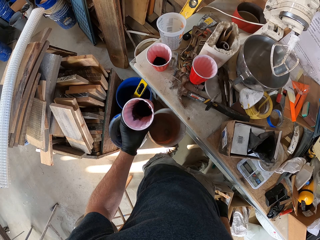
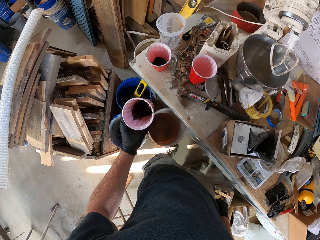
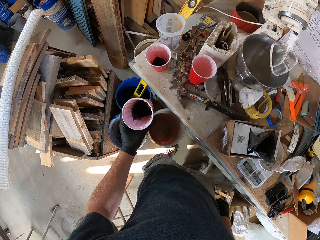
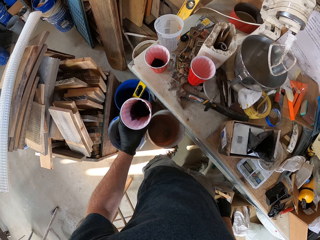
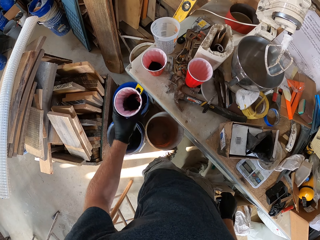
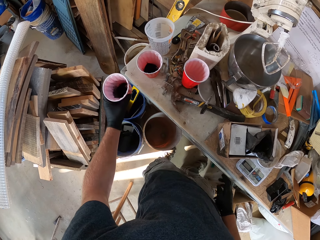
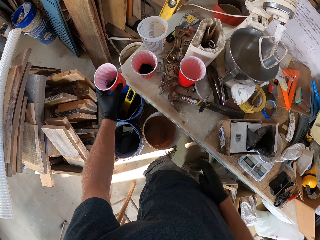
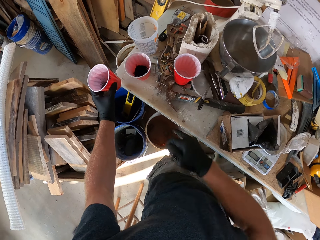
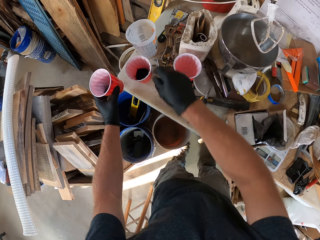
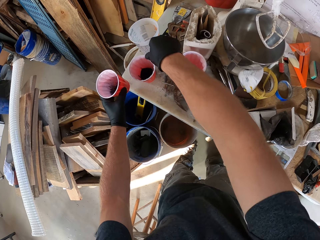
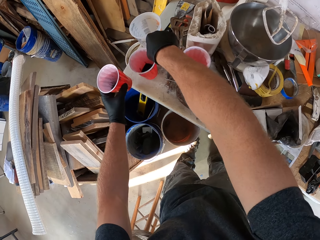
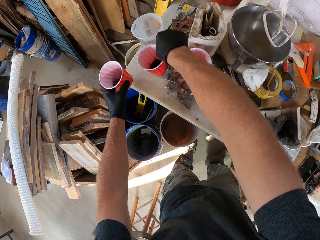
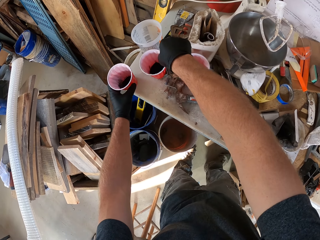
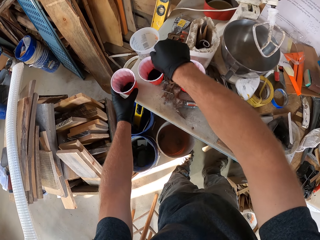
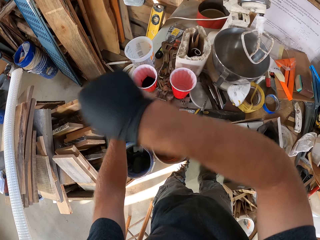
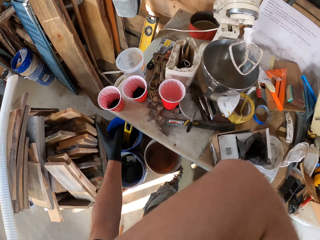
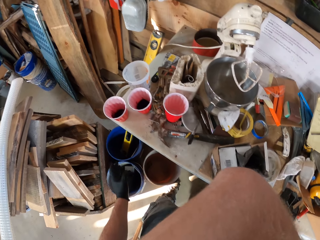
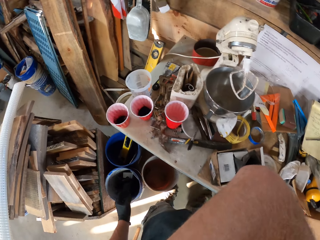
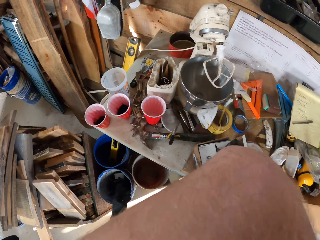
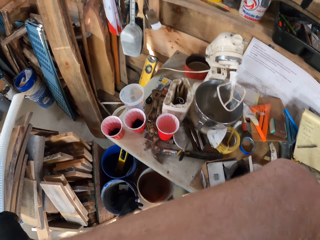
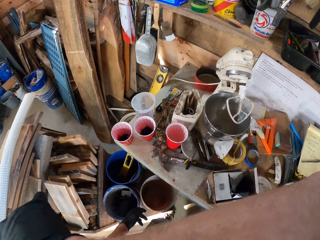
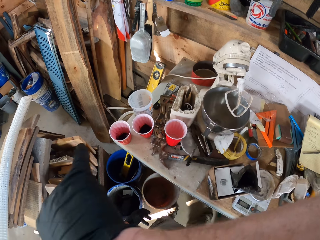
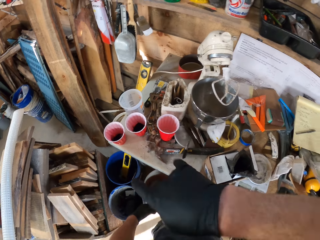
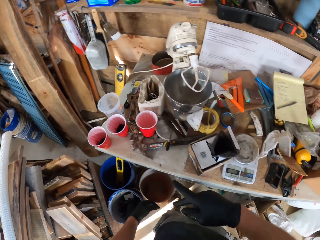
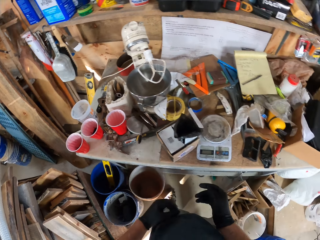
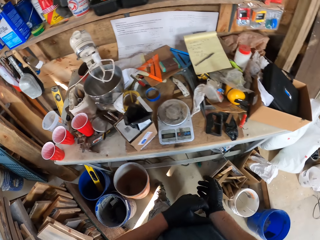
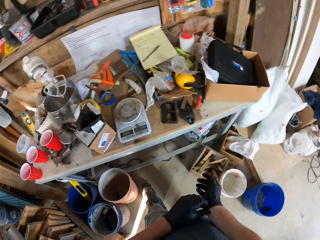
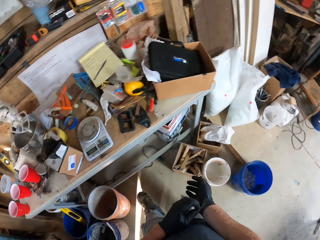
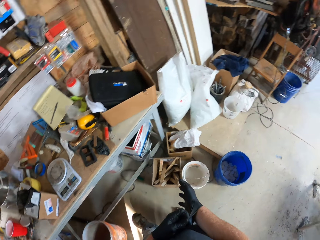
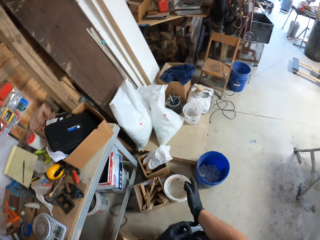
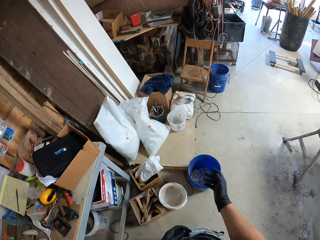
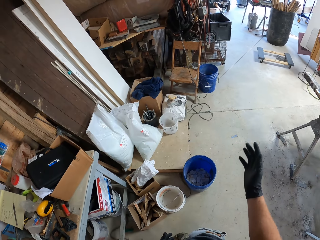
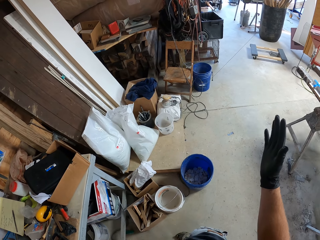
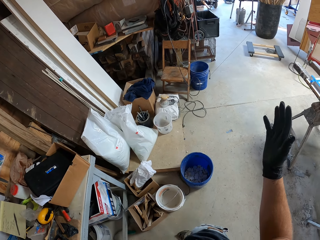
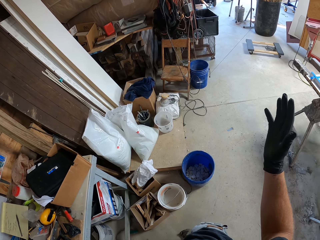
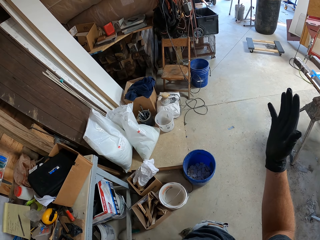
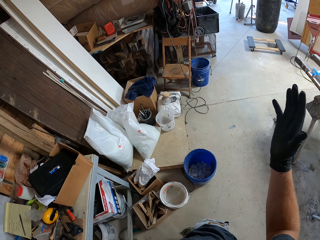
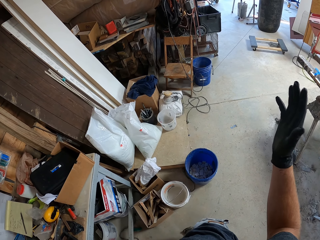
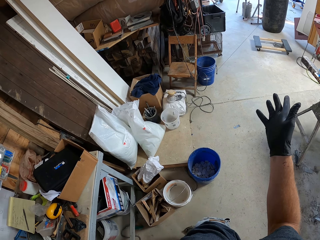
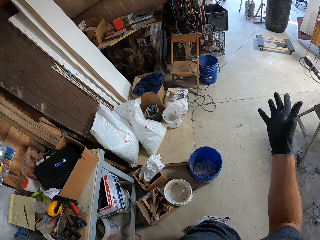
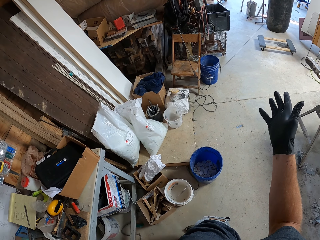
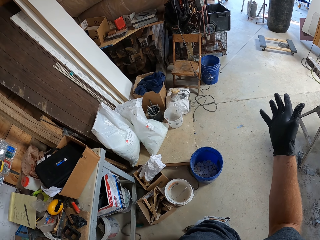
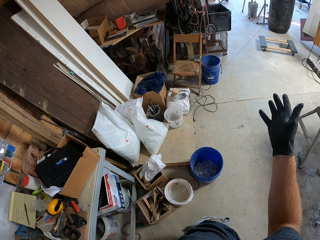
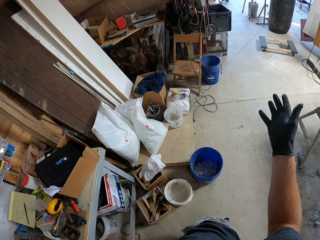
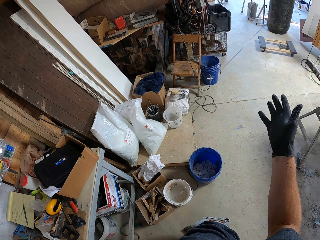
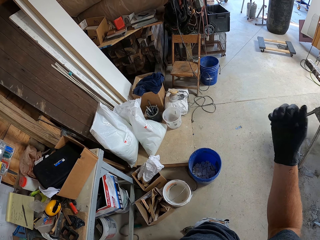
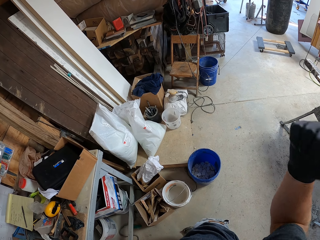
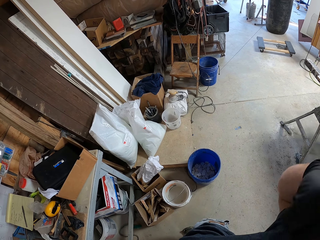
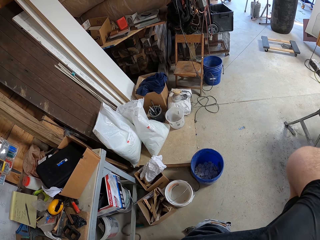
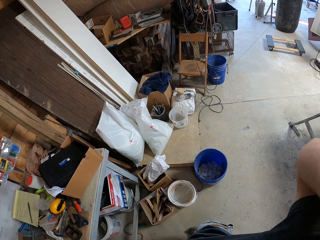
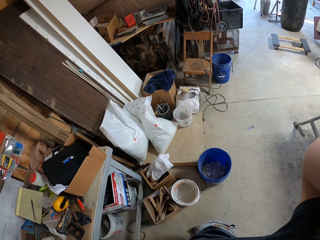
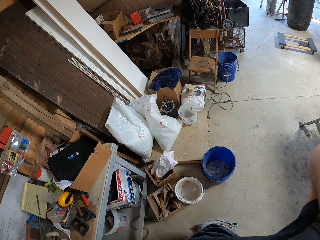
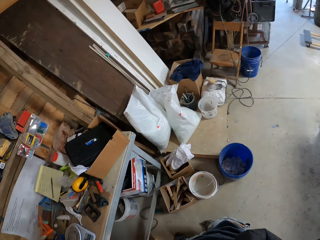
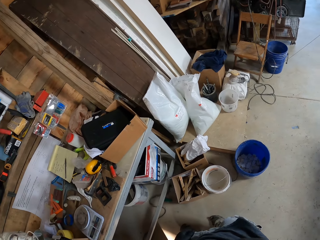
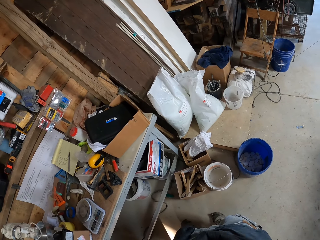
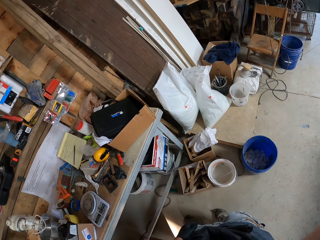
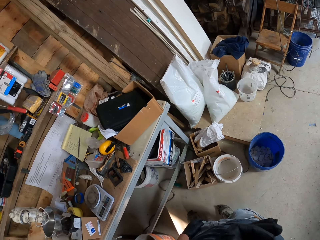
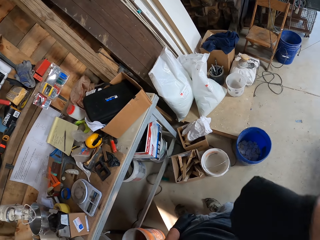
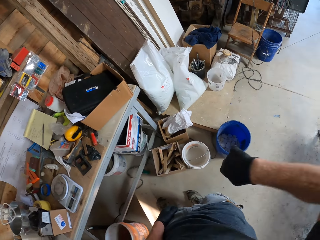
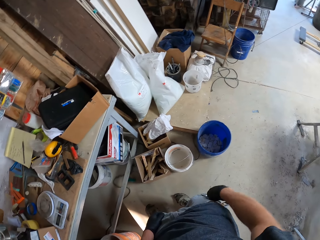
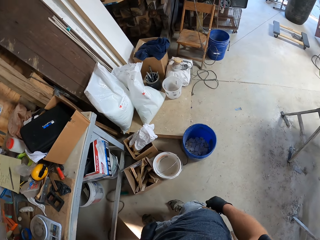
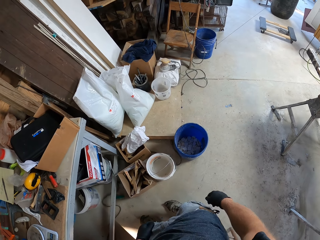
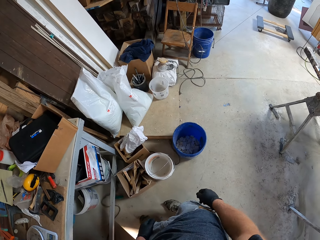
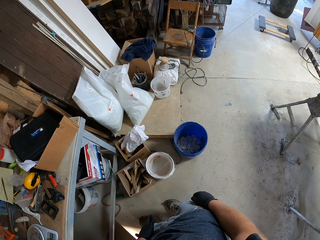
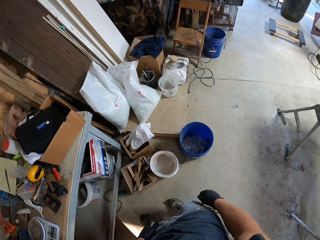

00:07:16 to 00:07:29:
The camera wearer moves the plastic container. They put the plastic container on the table. They lift the hand. They touch the glove. They lift the hand. They look around. They move the hand. They move the hand again.

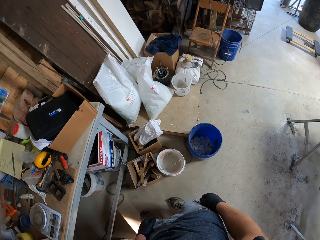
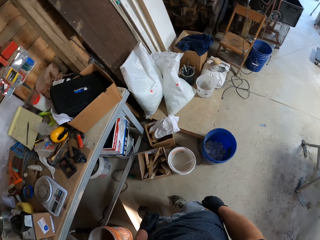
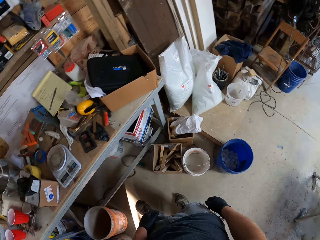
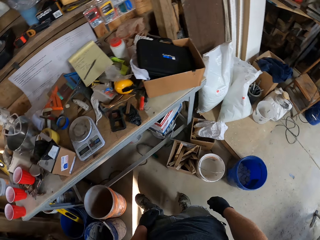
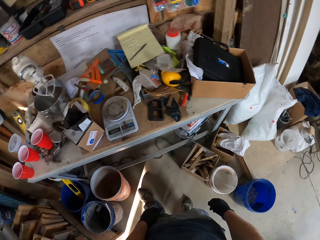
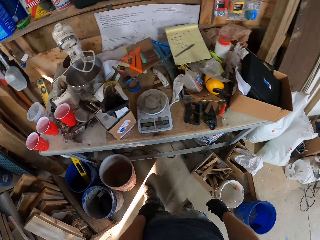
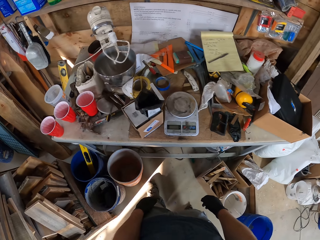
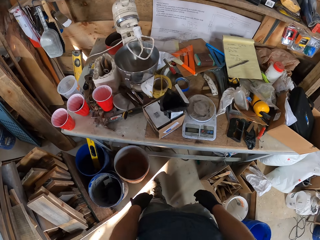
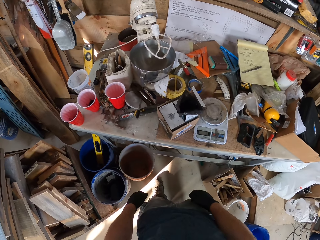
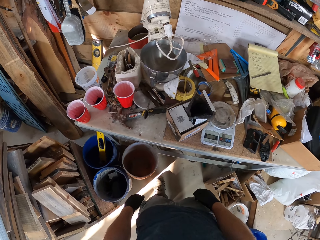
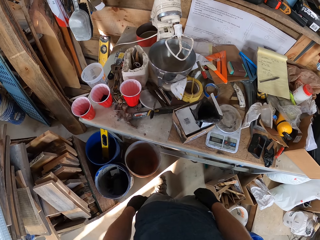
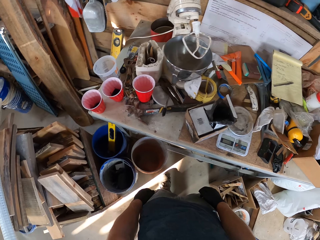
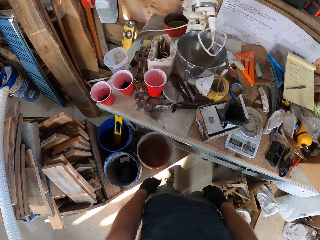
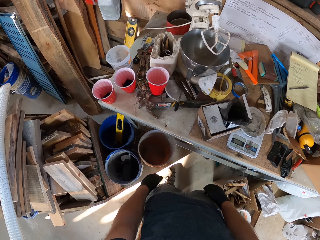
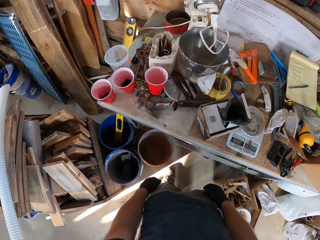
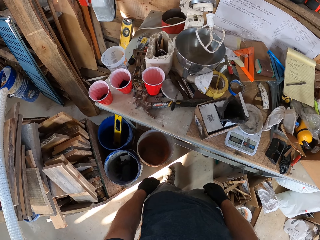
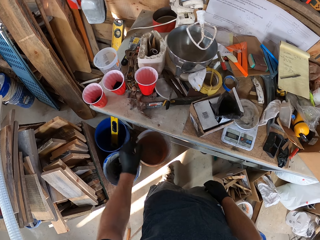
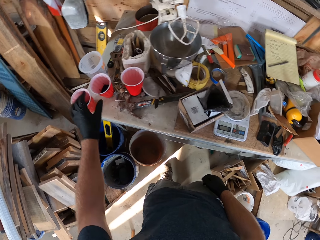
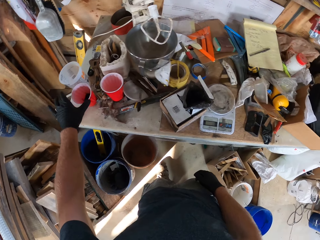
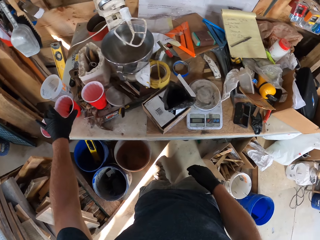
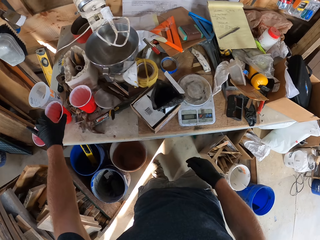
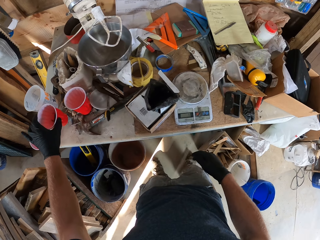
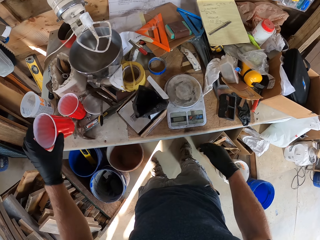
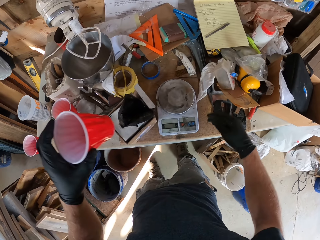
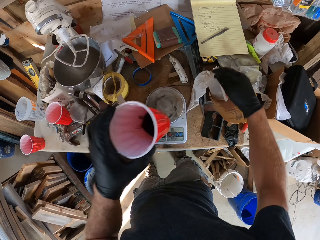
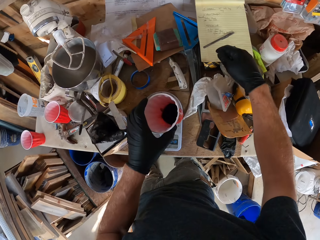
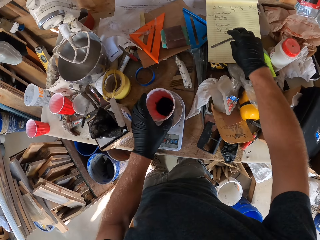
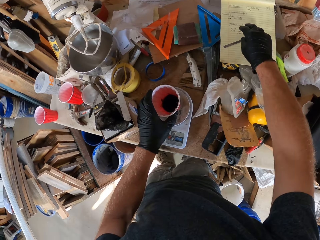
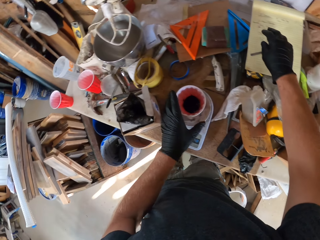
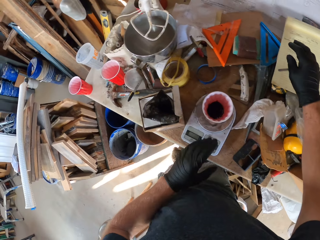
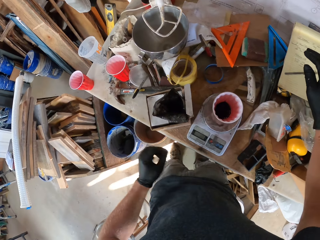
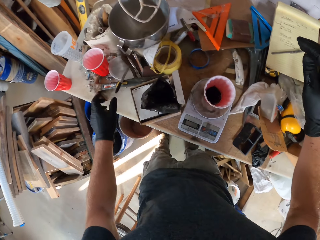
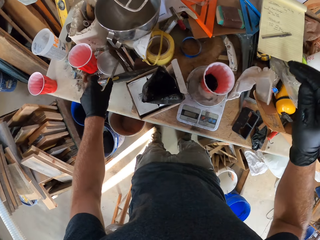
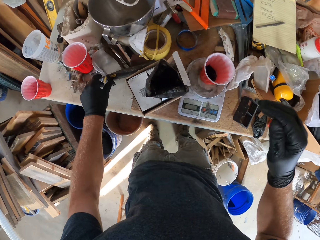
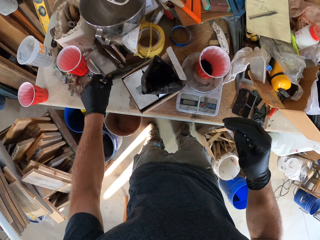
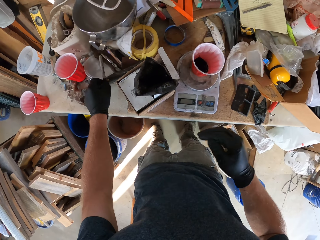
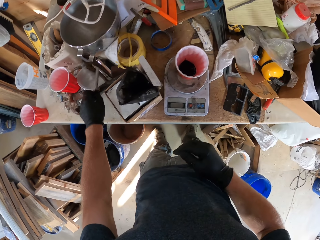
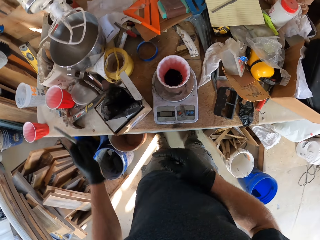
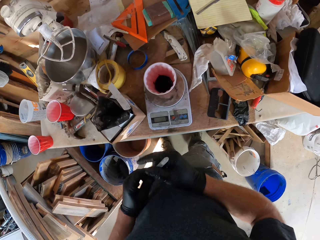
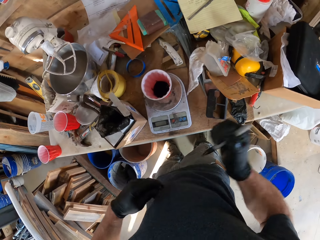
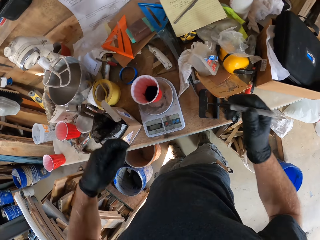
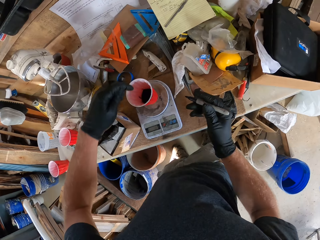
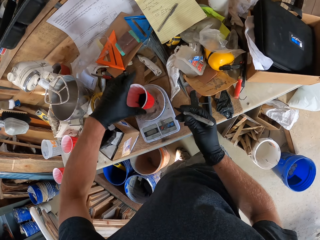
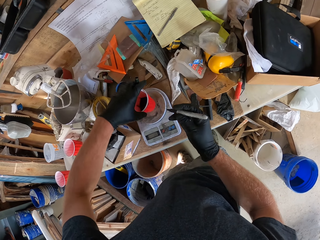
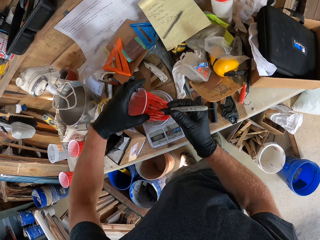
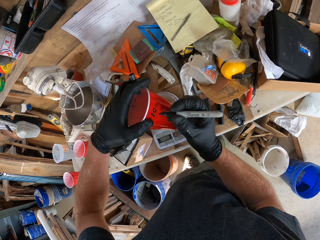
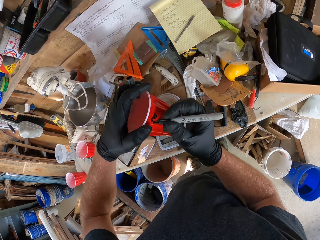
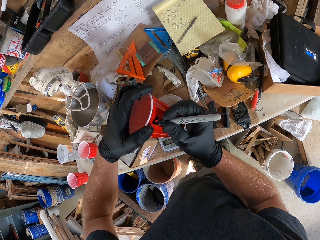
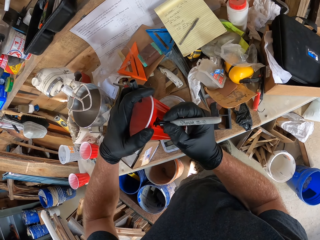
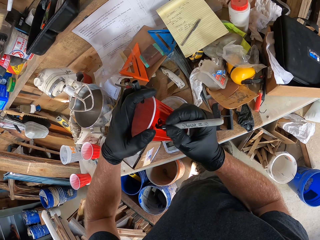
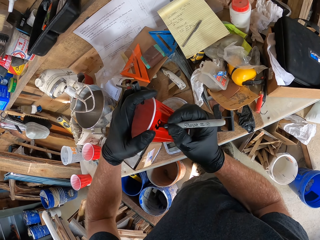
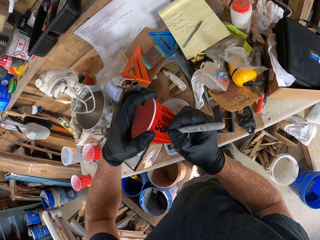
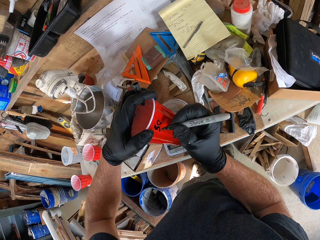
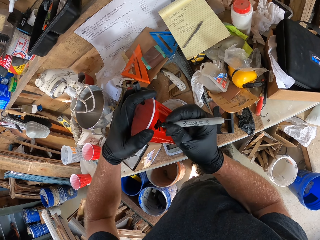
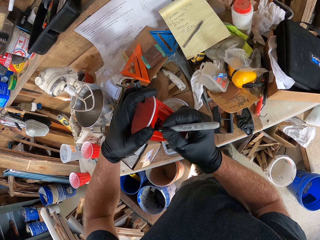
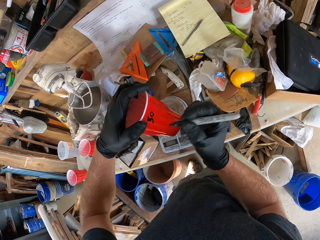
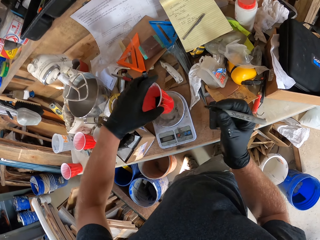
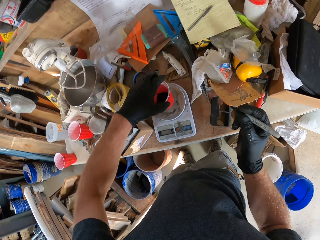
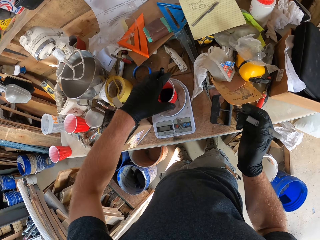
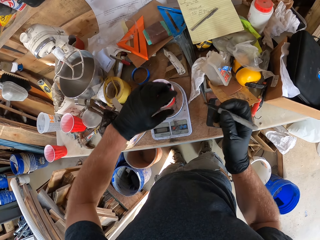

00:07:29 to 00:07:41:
The camera wearer moves the body. They look around. They pick up the plastic container from the table. They put the plastic container on the weighing scale. They touch the book. They pick up the marker pen. They pass the pen to the right hand. They open the pen lid. They lift the plastic container. They write on the plastic container using the pen. They put the plastic container on the weighing scale.
